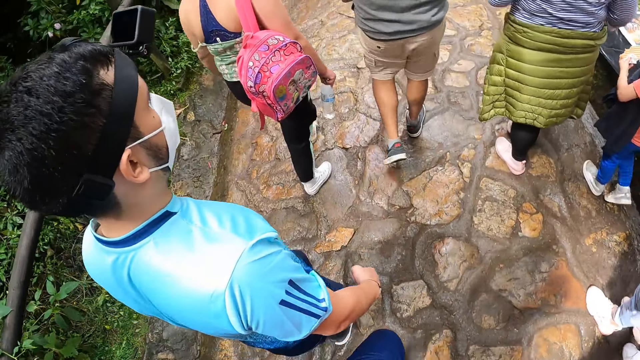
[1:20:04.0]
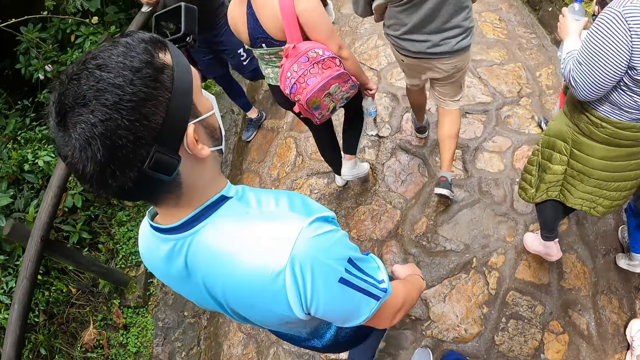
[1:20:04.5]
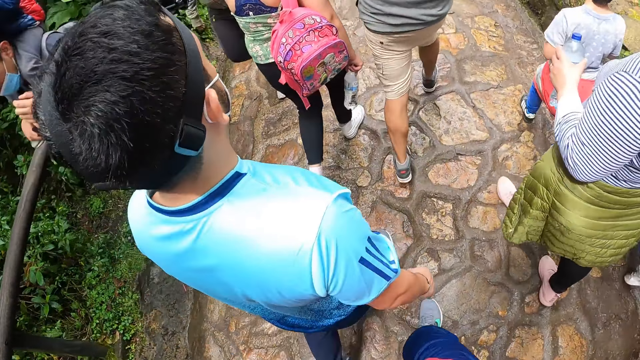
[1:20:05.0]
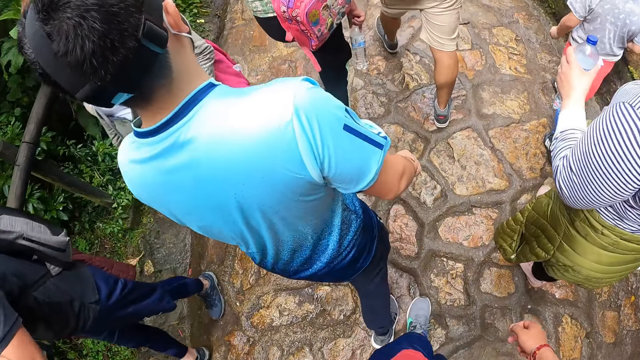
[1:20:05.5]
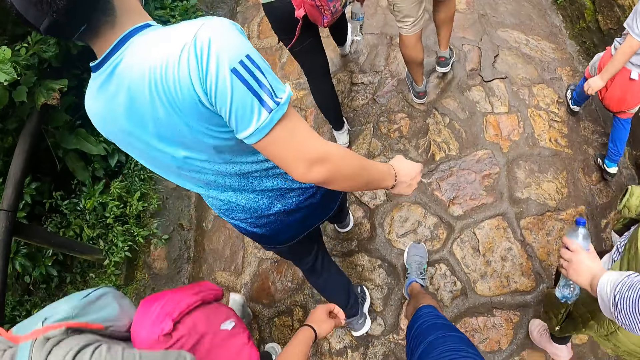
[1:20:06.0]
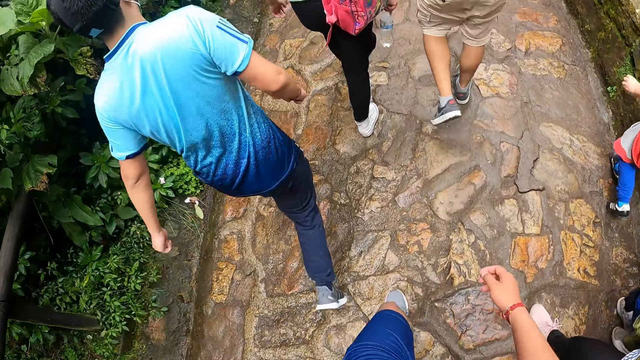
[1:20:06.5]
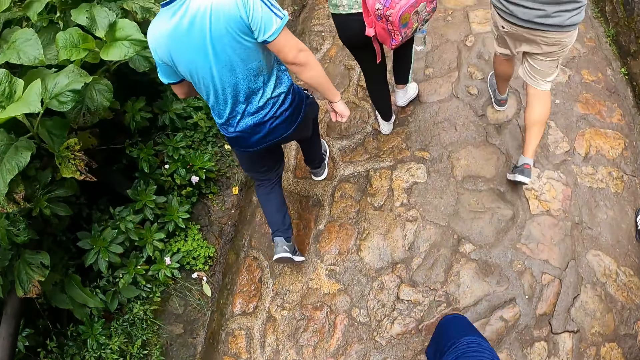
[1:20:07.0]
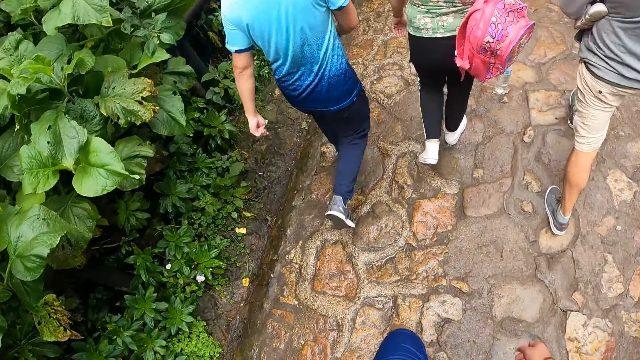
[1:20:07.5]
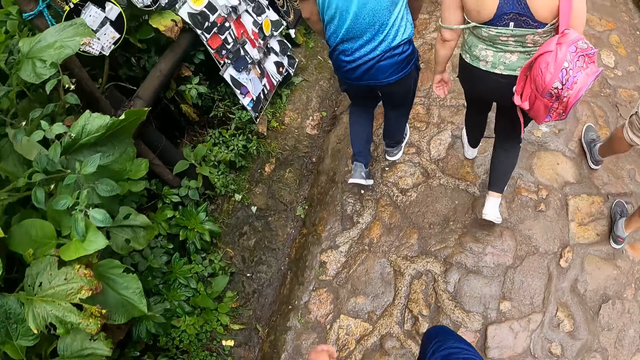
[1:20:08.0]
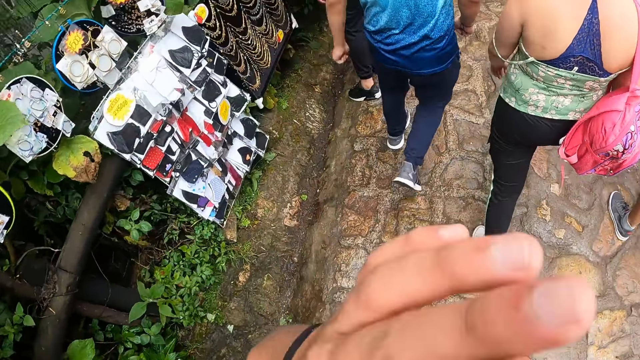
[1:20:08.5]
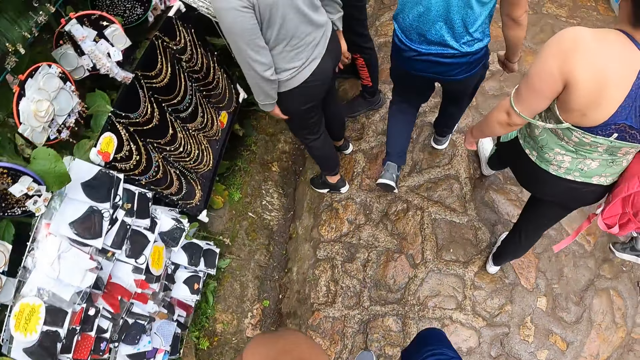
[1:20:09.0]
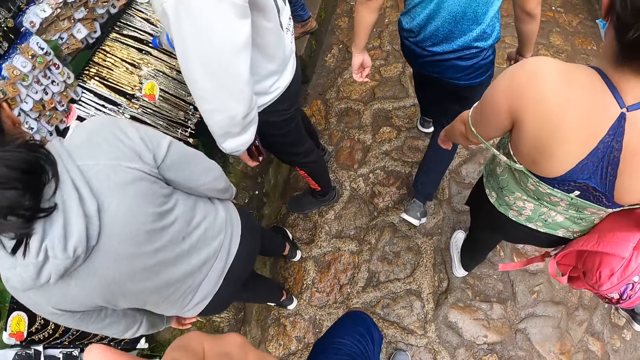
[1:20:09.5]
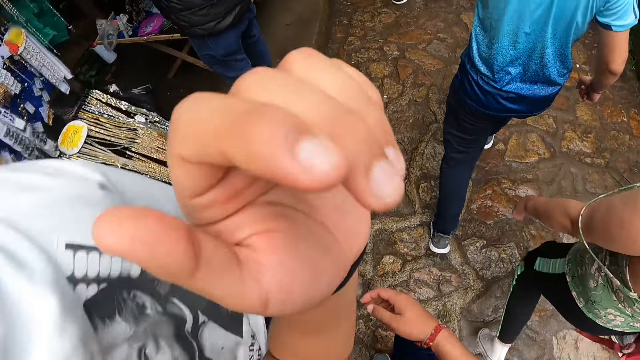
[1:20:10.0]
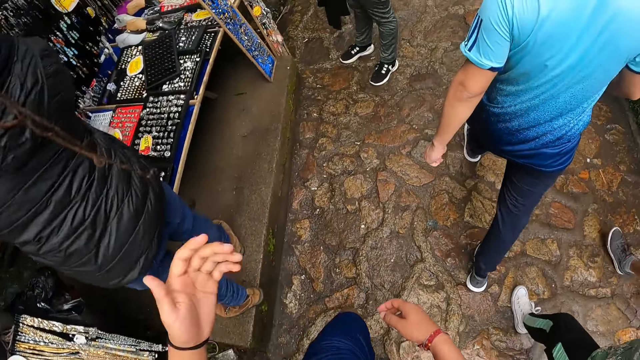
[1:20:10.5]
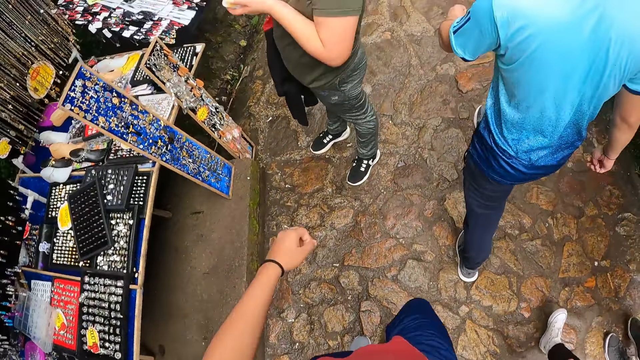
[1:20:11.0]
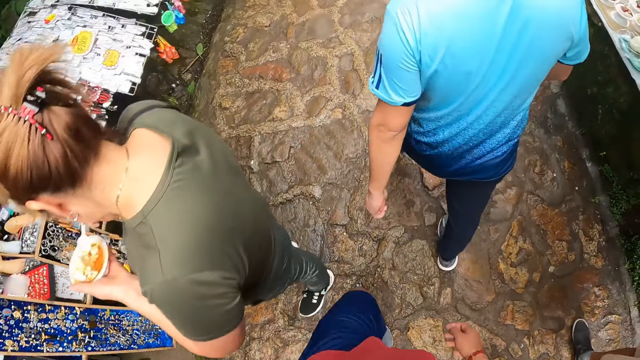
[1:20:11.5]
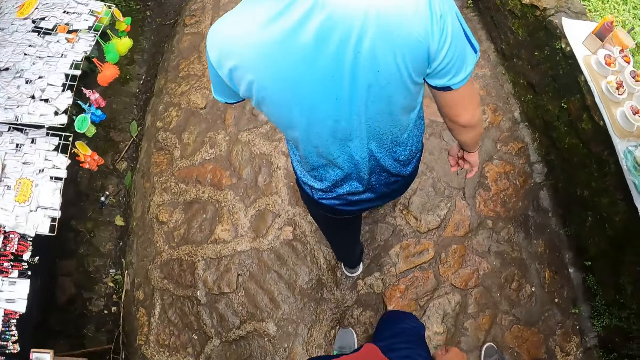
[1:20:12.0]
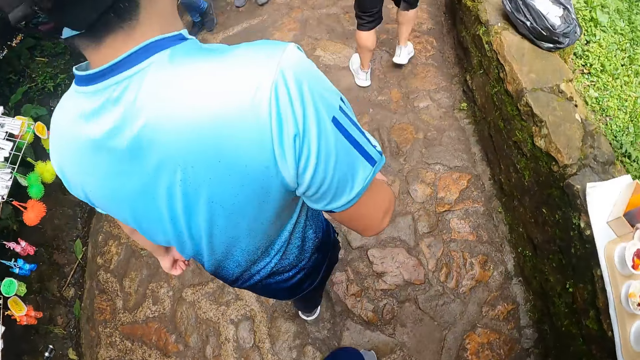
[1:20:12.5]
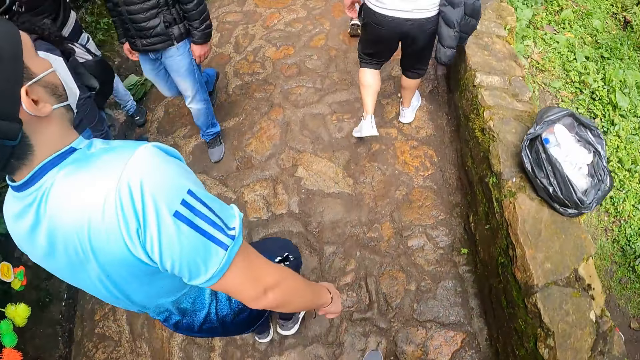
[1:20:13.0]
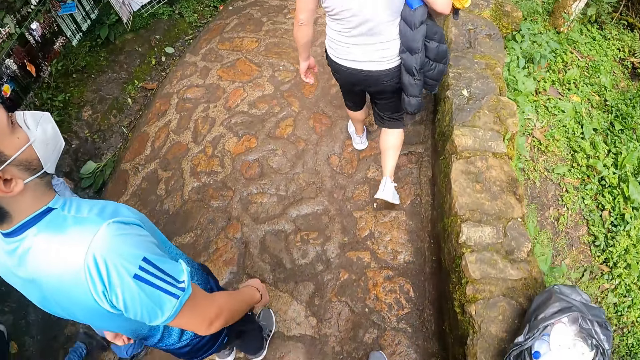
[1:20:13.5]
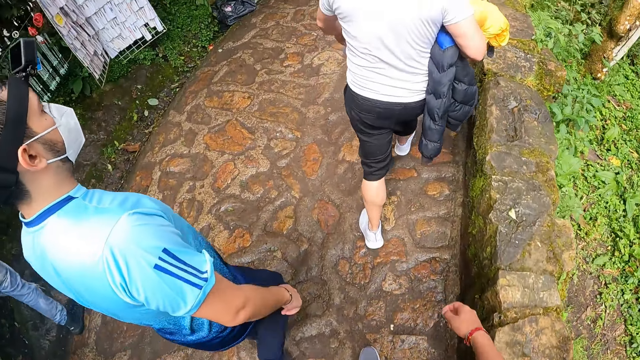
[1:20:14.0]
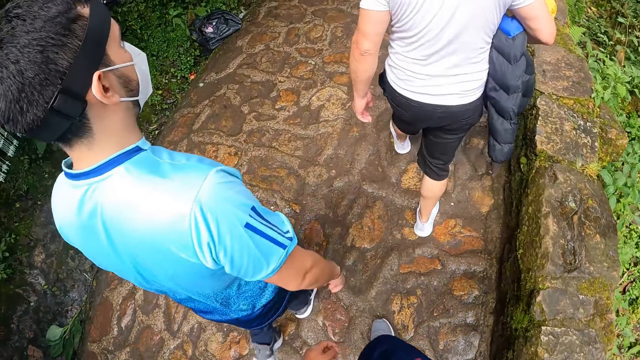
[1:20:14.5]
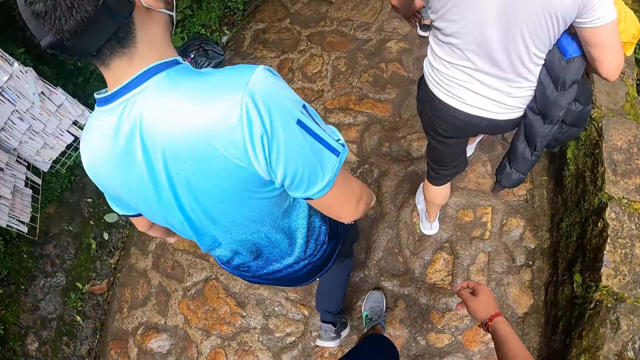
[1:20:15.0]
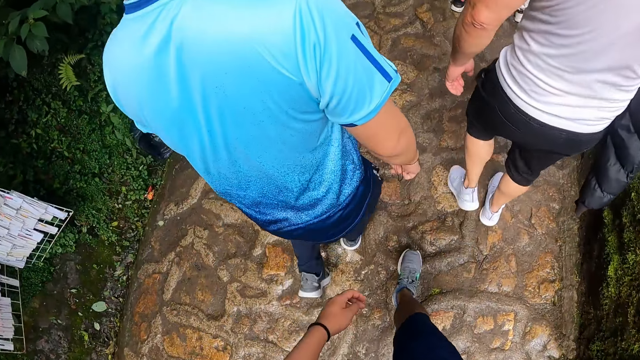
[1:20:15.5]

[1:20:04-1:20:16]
The camera wearer touches the face. They hike the mountain.

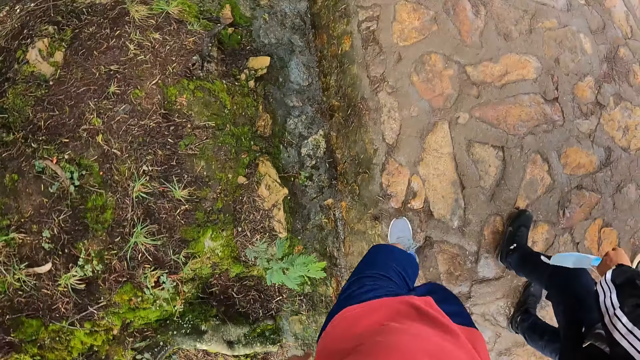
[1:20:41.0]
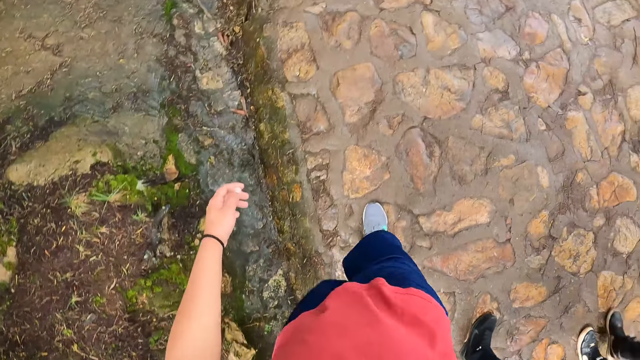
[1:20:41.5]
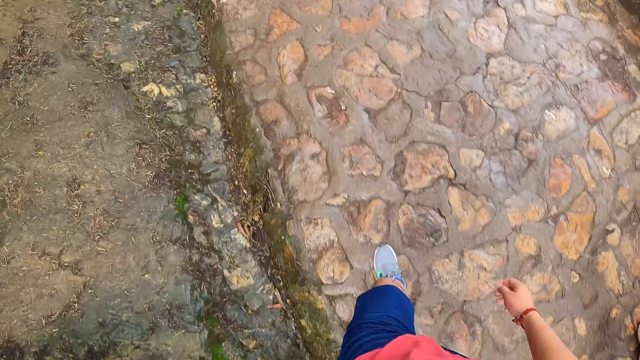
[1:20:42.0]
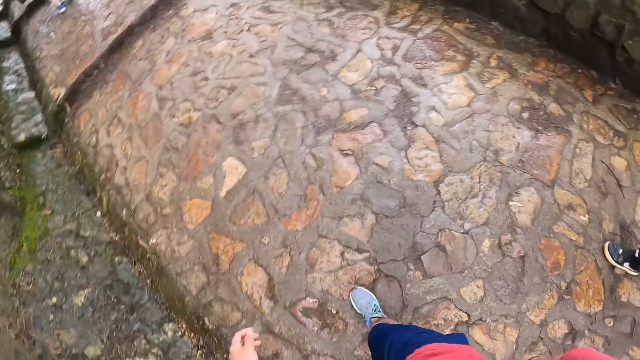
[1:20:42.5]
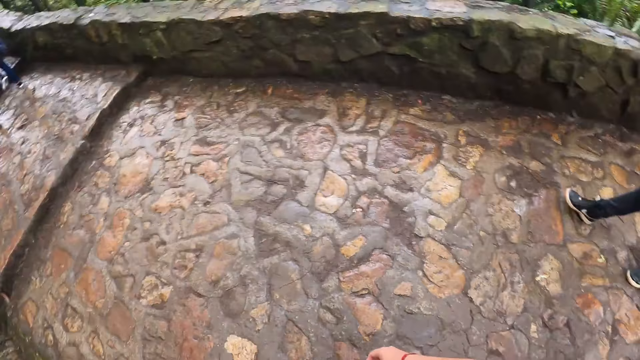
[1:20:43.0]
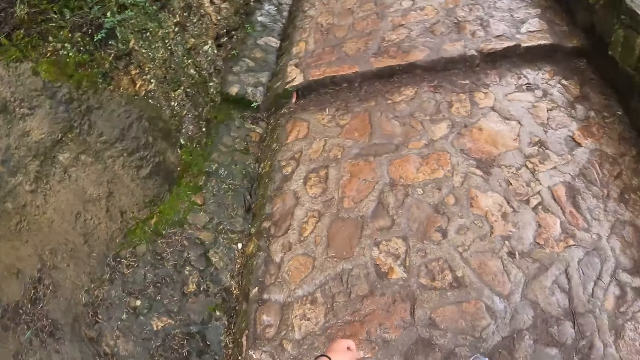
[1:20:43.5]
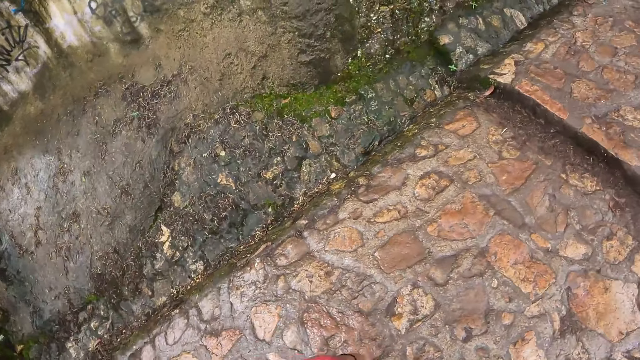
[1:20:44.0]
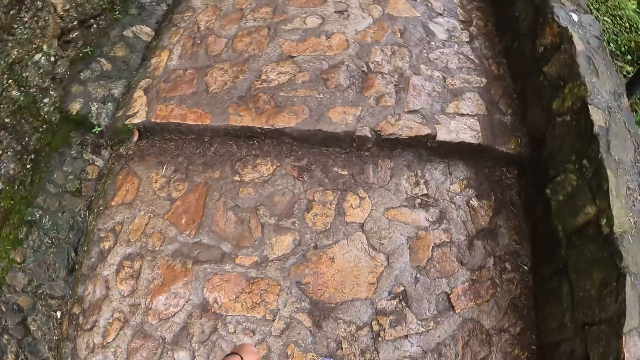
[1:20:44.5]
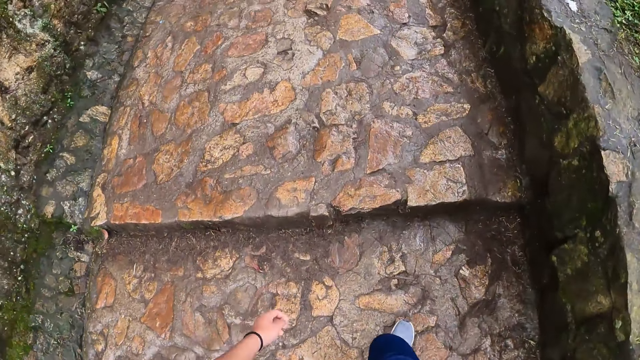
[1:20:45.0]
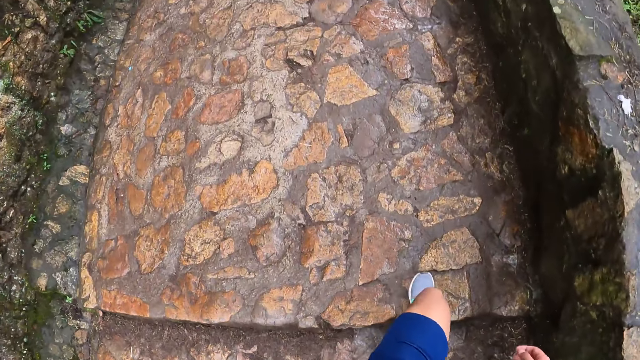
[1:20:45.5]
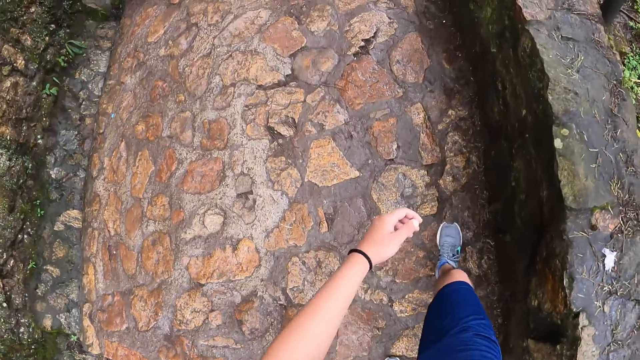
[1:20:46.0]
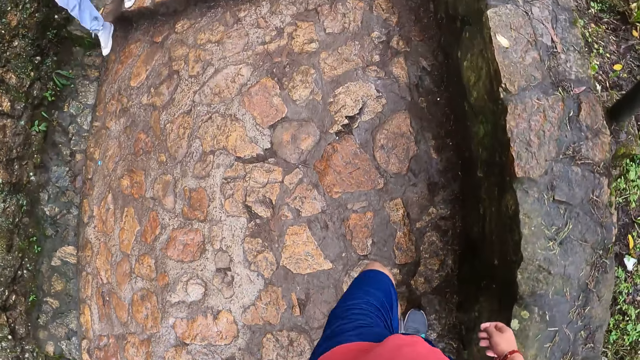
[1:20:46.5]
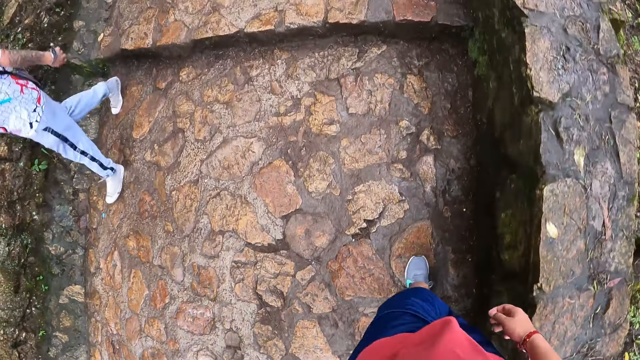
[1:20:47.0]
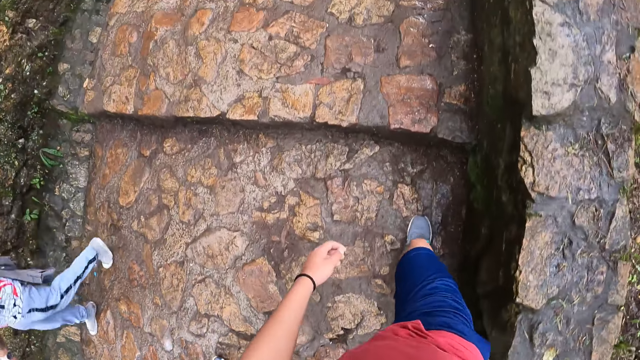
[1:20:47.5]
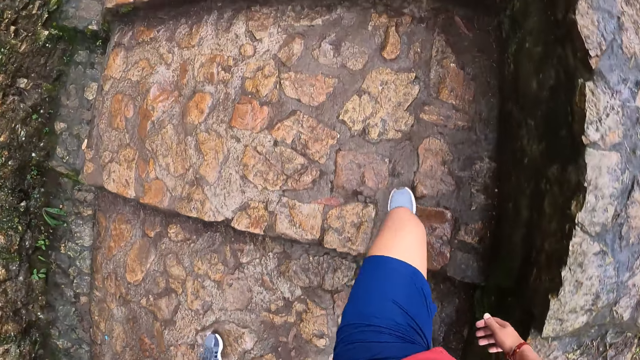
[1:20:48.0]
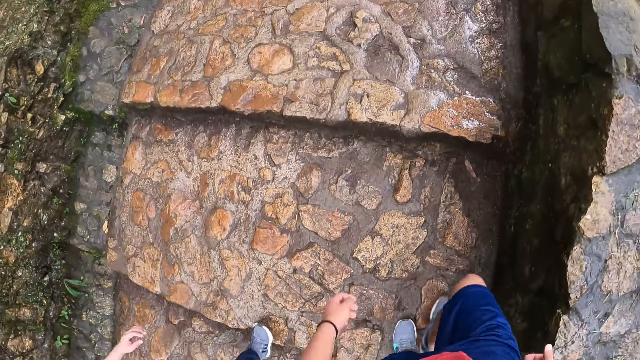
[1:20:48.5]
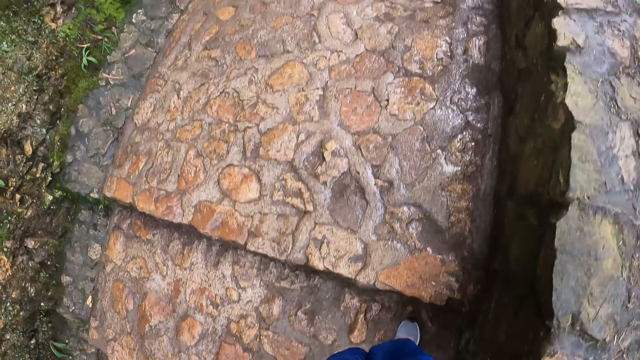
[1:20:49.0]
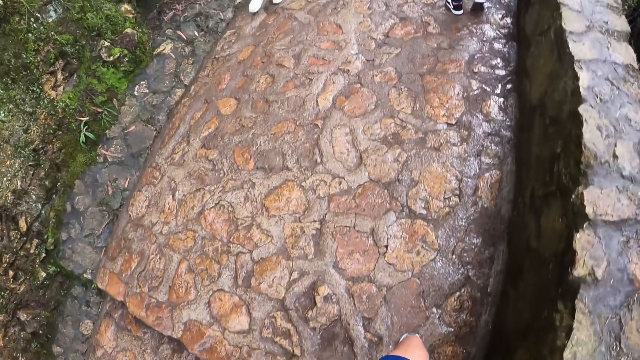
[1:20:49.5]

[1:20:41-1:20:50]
The camera wearer looks around. They hike the mountain. They climb up a staircase.
